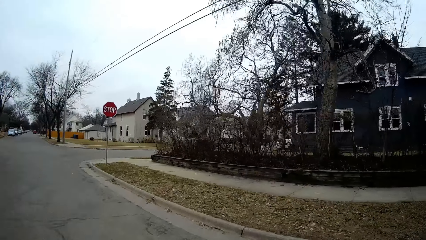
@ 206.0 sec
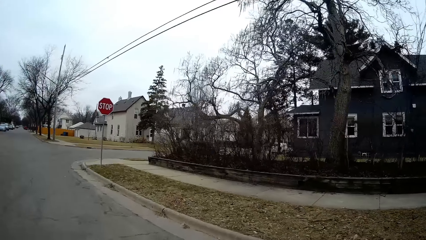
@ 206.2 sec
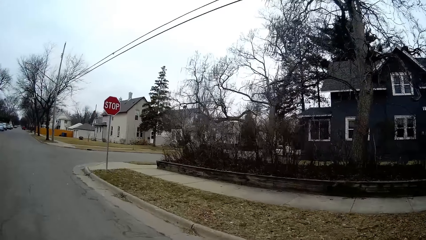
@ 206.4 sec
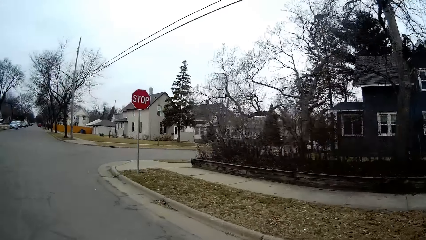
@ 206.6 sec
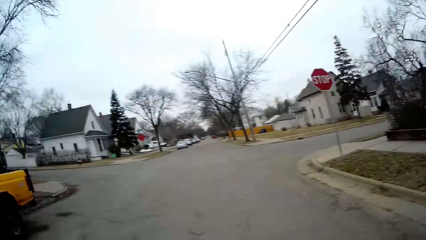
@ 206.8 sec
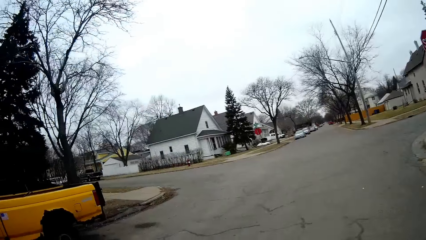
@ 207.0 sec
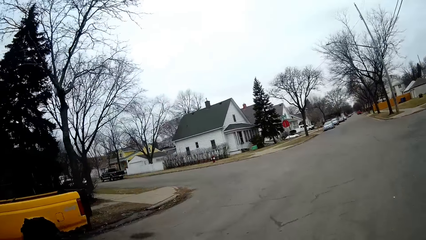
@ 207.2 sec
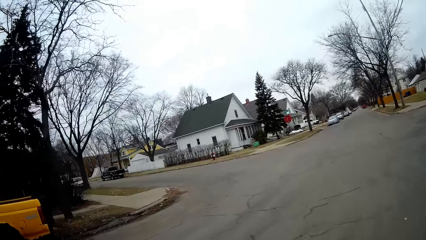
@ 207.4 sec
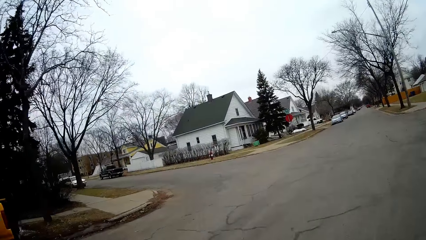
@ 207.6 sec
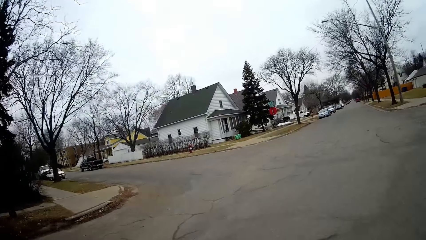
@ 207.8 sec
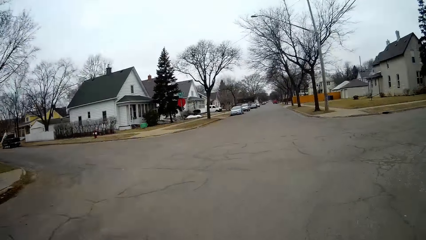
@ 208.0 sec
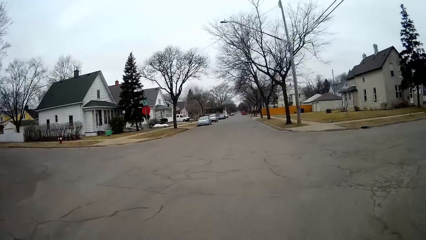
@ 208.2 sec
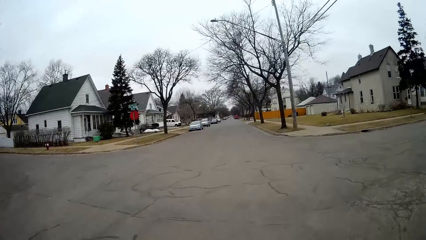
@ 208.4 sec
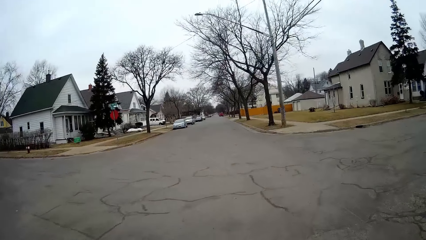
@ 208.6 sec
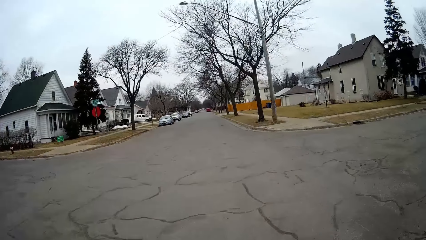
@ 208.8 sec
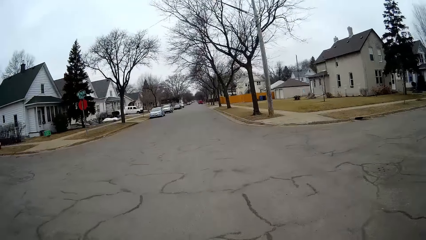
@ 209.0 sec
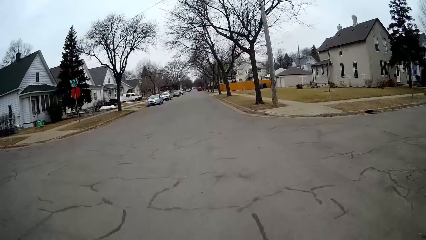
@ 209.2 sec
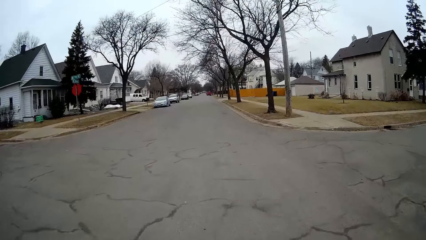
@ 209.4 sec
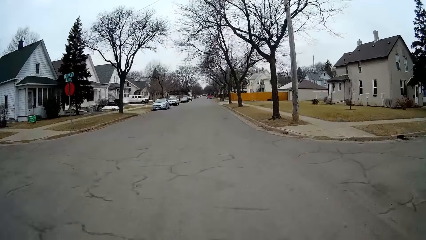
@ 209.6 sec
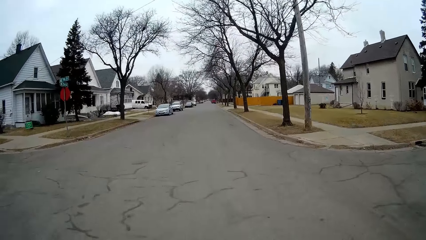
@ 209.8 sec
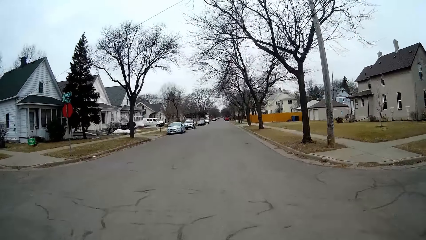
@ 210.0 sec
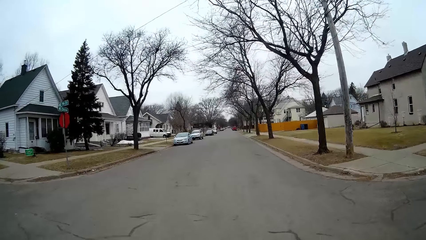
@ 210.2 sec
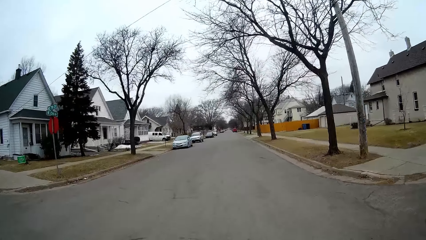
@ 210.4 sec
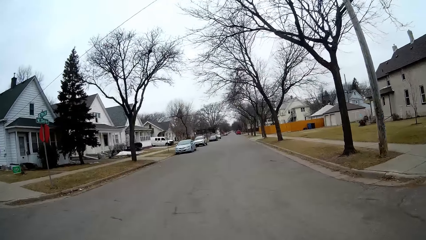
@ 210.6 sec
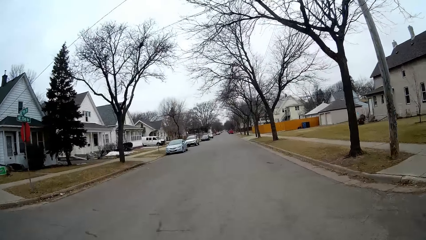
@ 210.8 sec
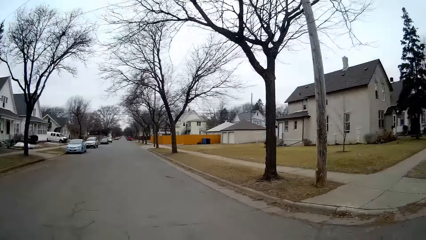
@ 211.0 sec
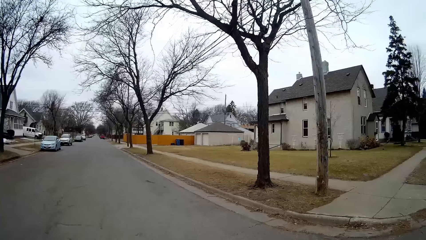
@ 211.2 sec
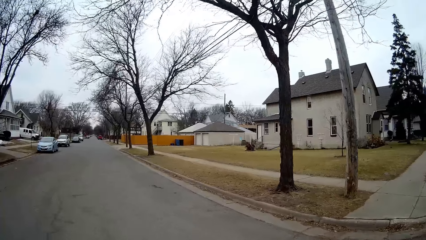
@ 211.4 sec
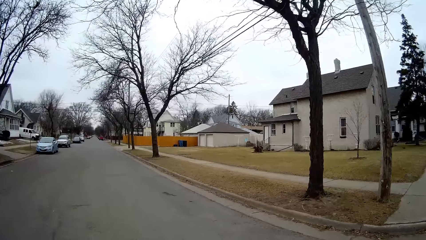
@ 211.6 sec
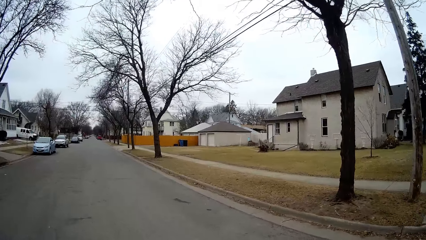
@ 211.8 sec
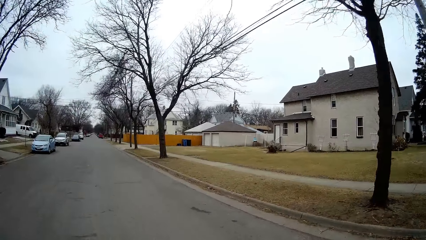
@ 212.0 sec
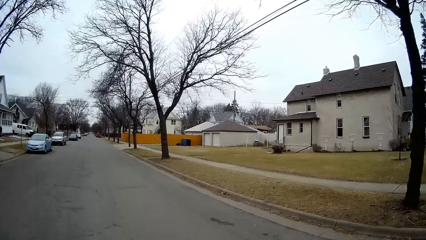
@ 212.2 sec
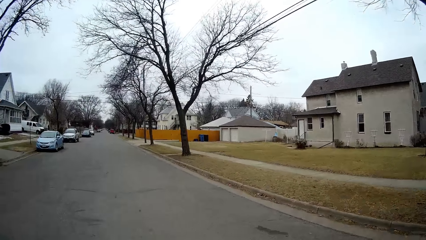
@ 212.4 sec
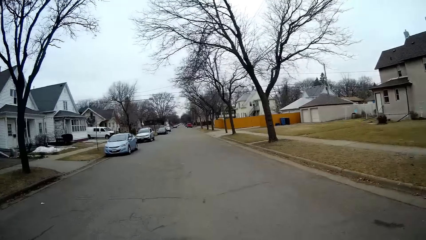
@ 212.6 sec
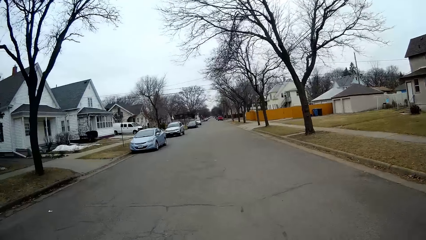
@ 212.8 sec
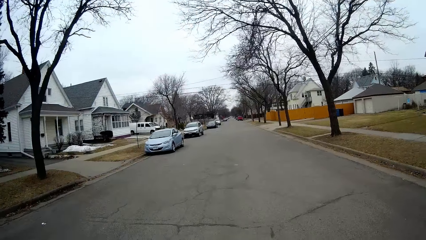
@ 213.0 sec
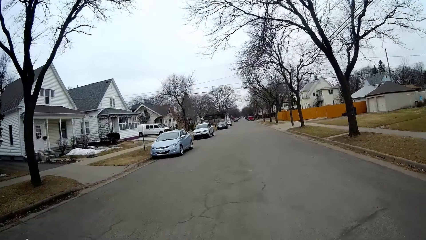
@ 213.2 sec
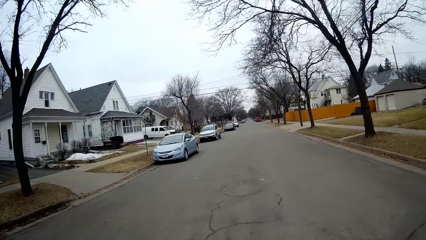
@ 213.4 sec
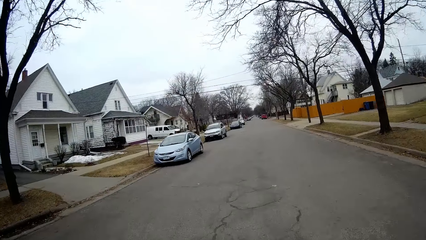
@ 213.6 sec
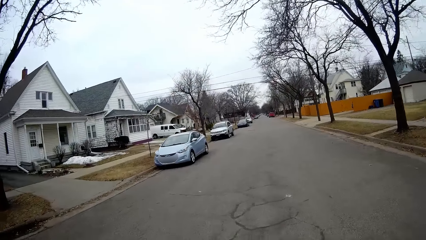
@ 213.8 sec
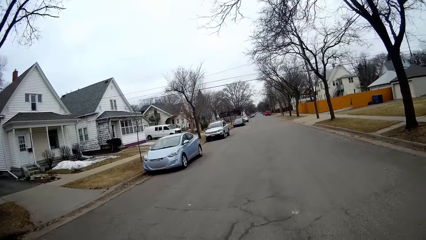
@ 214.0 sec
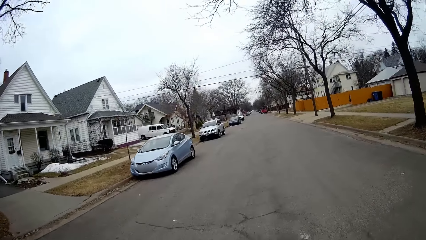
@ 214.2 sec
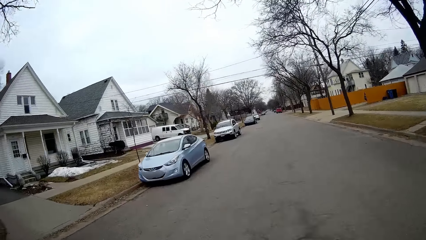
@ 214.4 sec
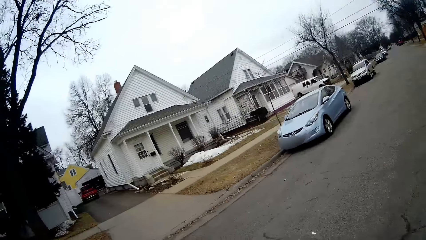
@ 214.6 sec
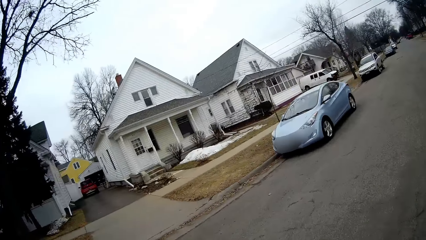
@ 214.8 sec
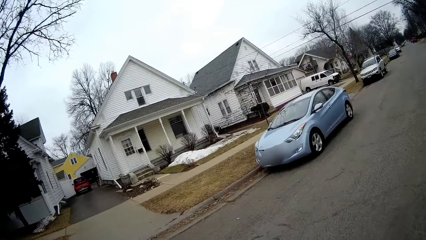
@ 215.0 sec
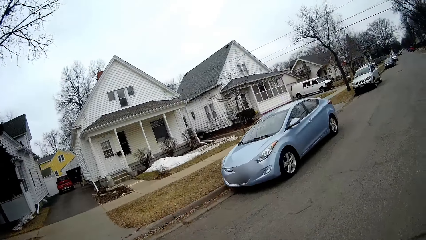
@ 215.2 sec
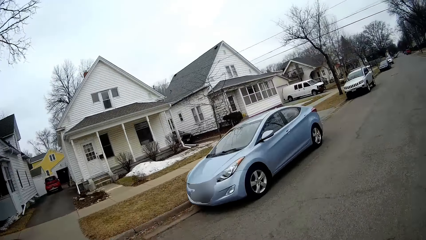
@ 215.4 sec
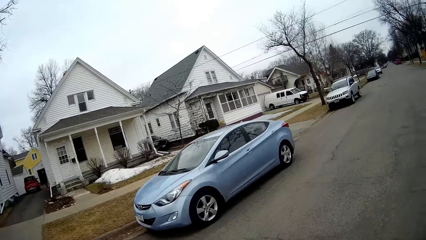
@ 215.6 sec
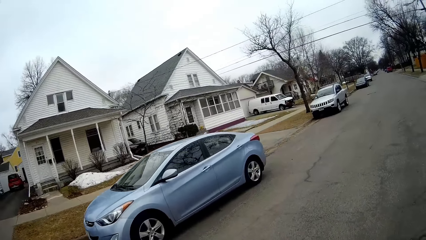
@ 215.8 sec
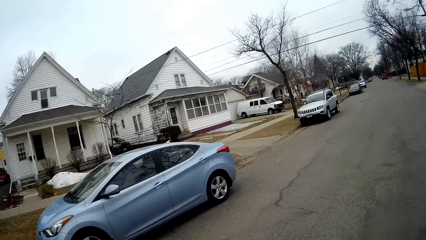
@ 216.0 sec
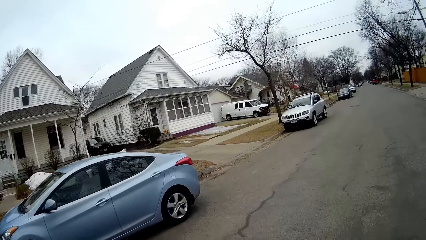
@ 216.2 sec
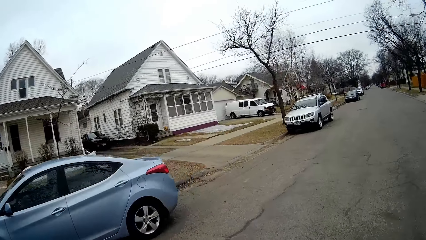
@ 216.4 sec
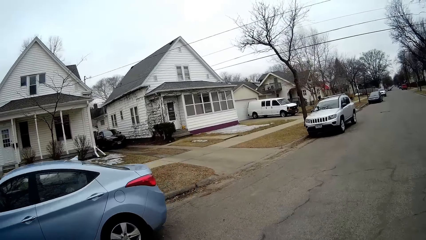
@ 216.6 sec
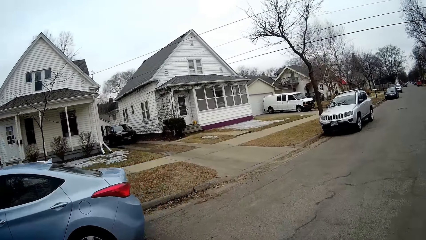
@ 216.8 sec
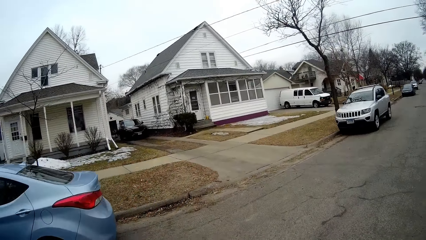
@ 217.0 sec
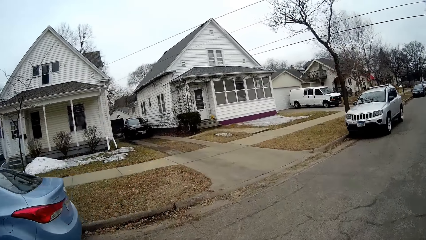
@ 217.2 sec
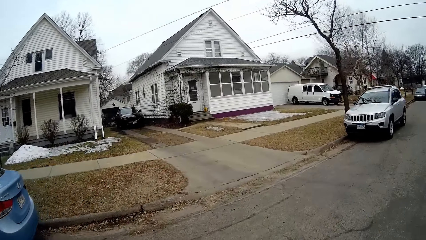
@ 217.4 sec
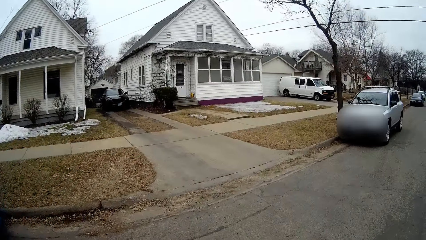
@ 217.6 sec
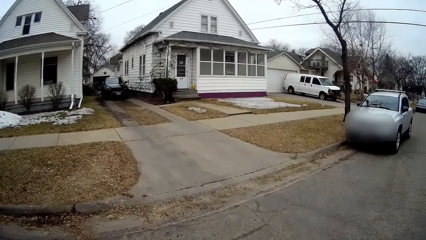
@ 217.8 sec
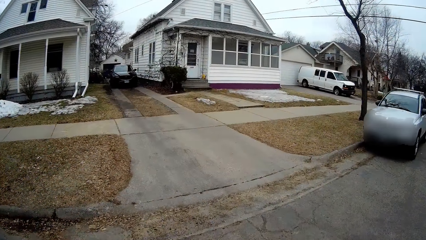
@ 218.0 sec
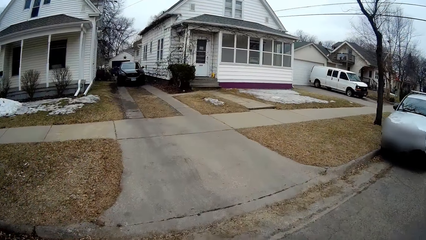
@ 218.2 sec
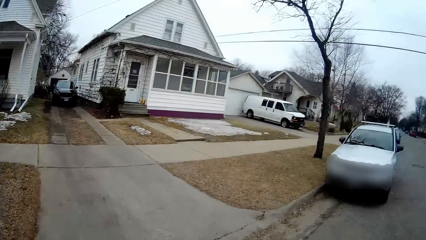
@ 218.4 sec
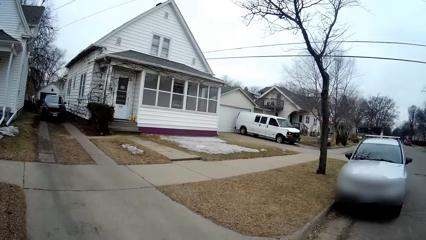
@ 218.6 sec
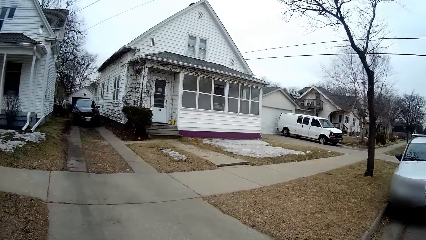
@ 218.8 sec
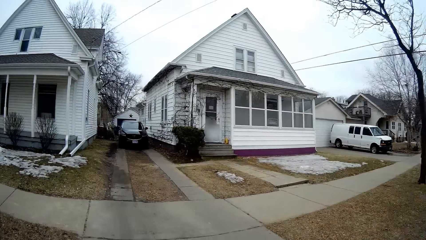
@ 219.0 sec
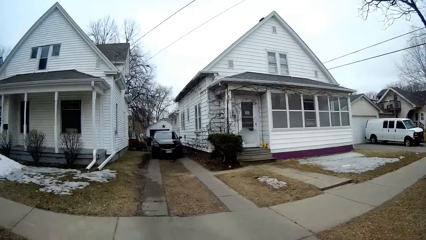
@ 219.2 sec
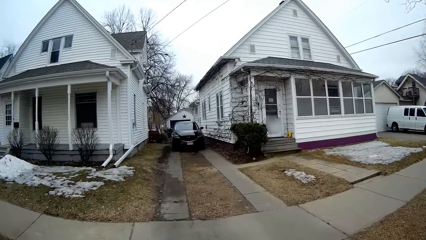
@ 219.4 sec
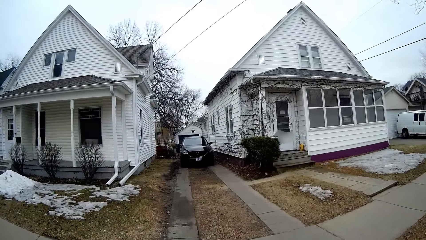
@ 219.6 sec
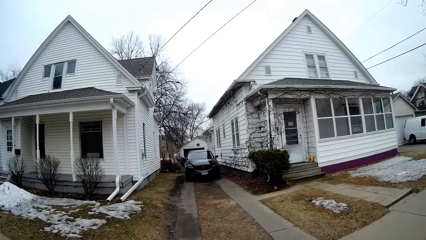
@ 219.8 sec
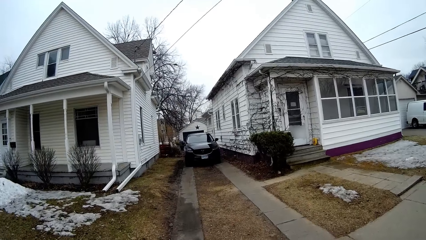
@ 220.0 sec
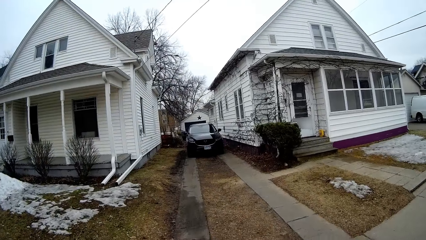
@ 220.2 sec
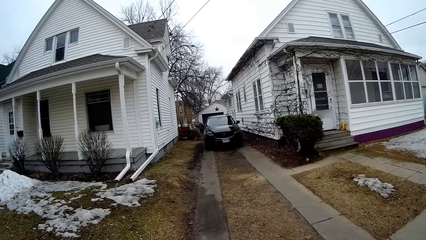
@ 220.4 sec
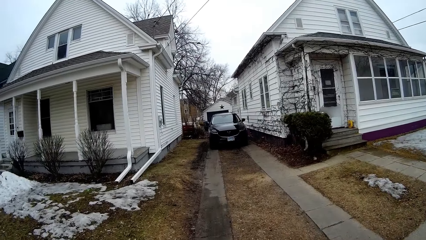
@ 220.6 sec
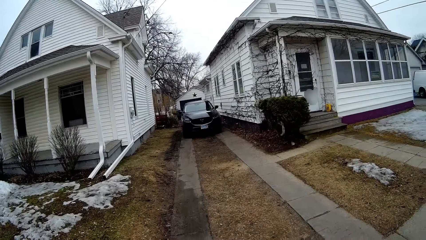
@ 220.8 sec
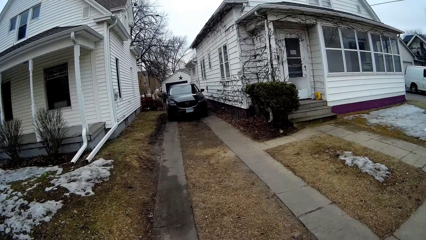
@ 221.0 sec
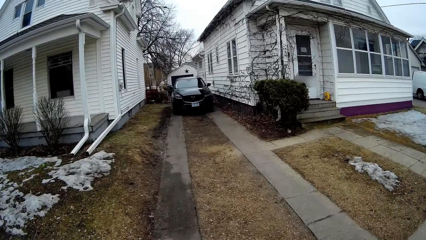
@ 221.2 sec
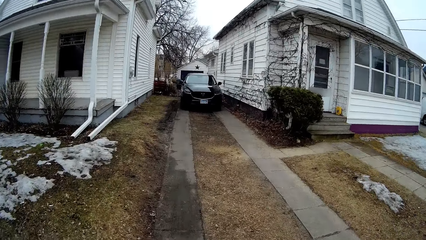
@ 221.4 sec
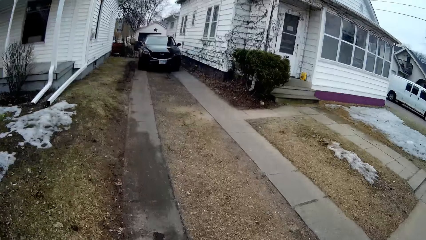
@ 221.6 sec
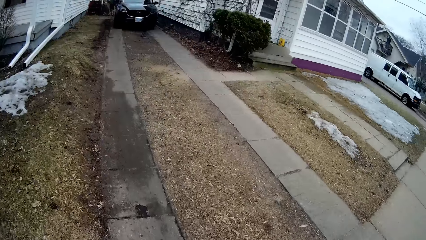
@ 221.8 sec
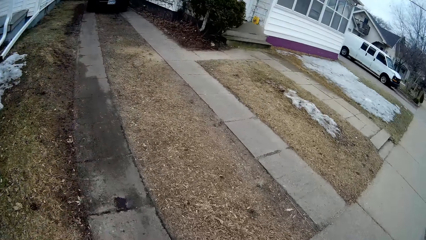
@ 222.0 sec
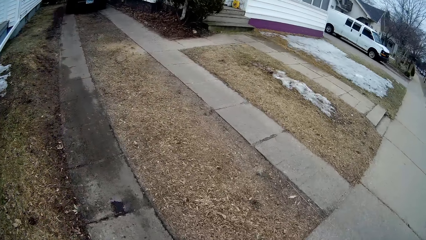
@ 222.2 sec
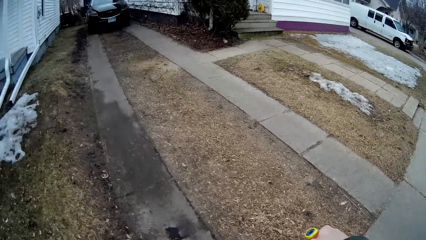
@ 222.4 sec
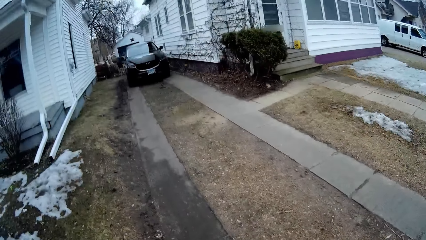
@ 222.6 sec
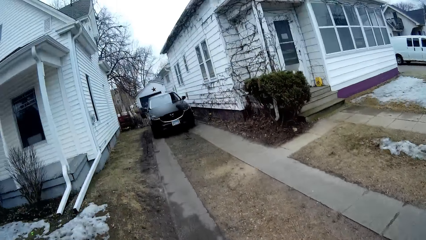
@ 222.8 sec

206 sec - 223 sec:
The camera wearer looks around the road. They ride the bicycle on the road. They turn left. They ride the bicycle on the sidewalk. They get off the bike.
